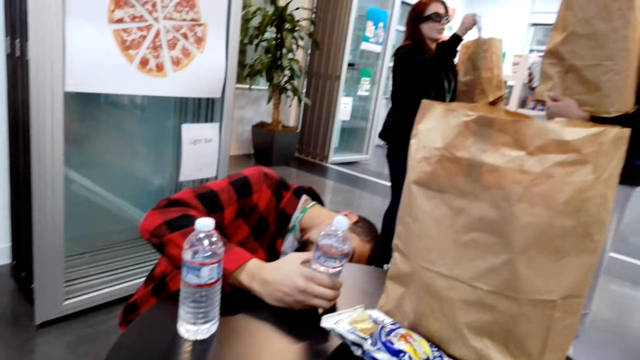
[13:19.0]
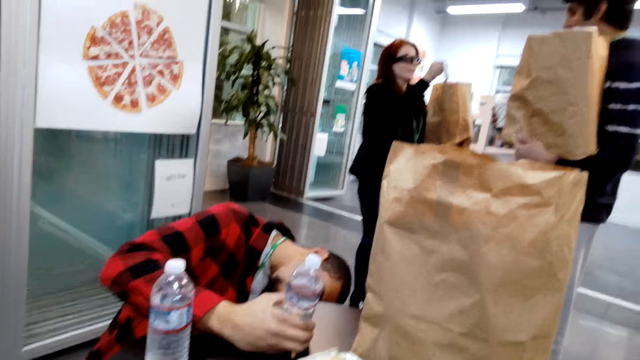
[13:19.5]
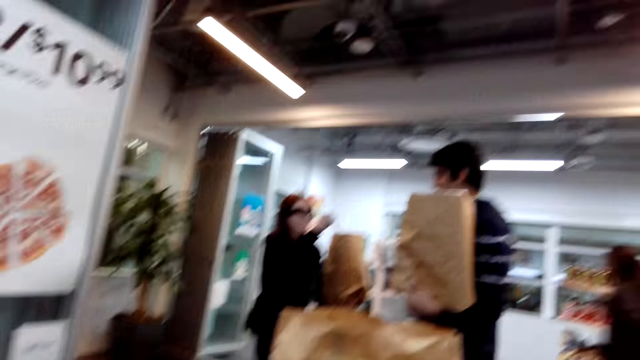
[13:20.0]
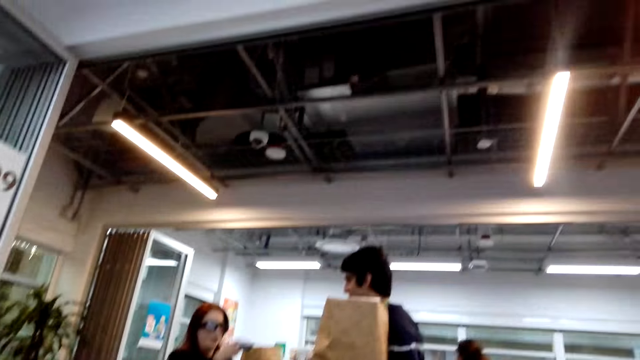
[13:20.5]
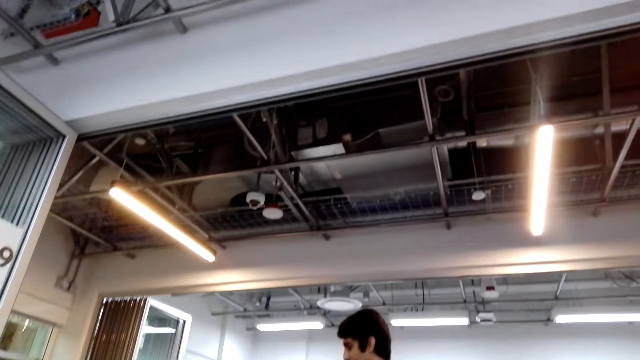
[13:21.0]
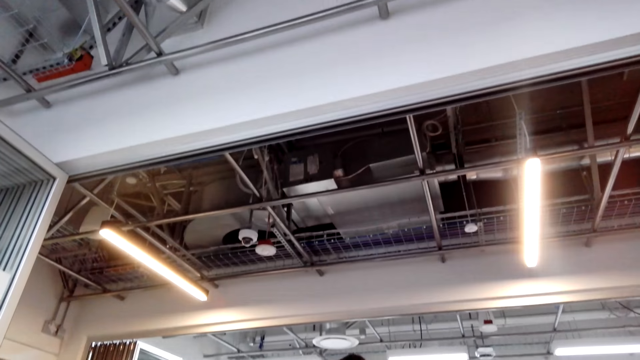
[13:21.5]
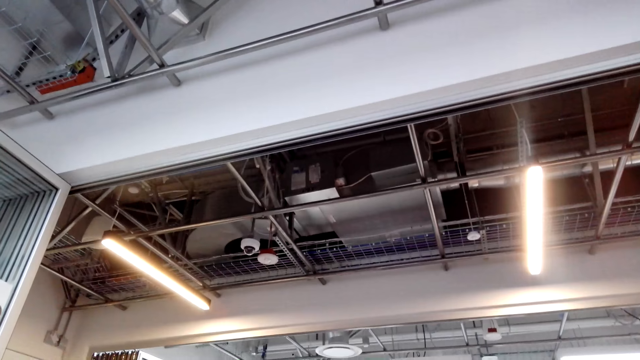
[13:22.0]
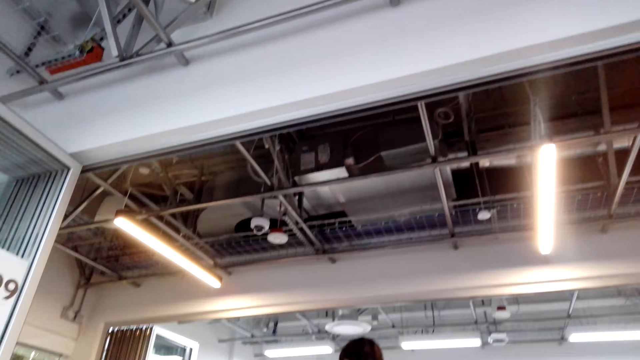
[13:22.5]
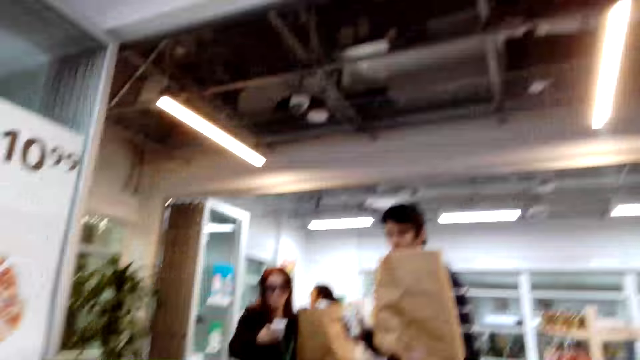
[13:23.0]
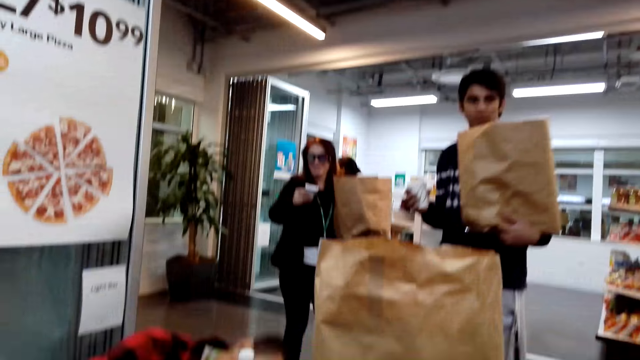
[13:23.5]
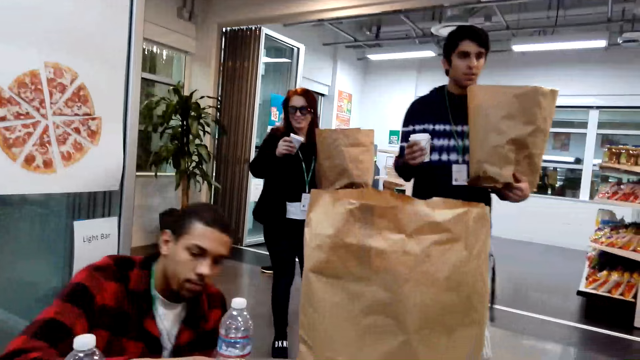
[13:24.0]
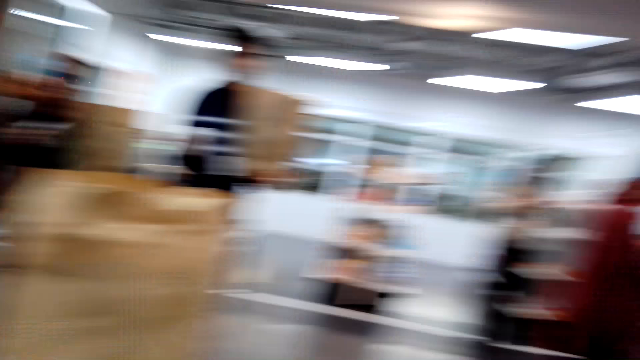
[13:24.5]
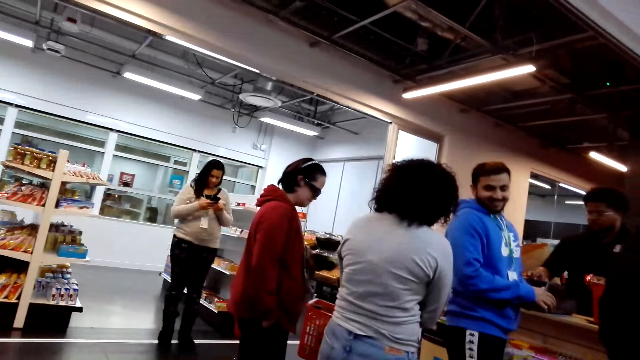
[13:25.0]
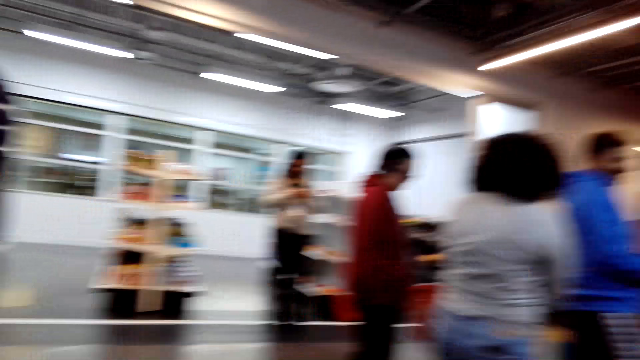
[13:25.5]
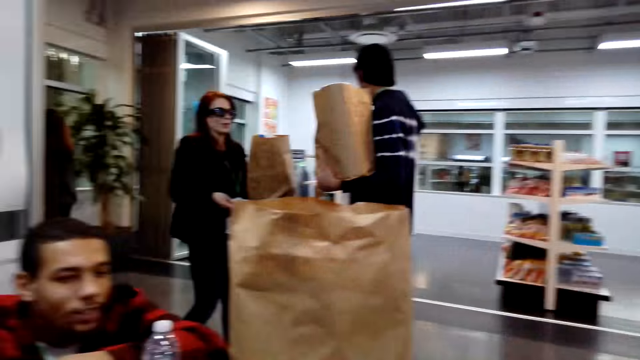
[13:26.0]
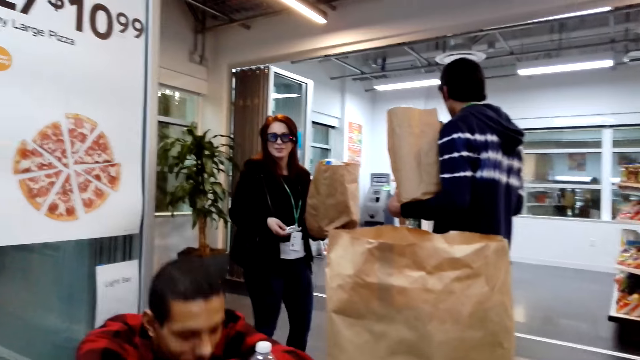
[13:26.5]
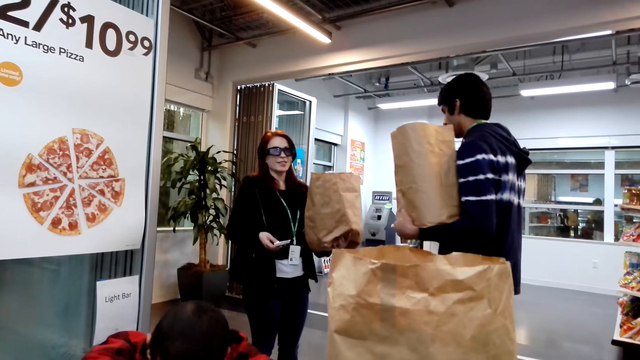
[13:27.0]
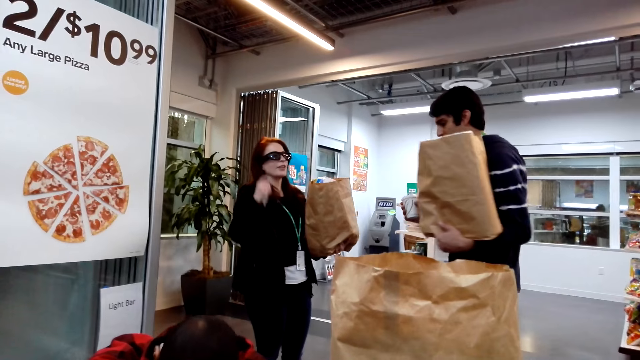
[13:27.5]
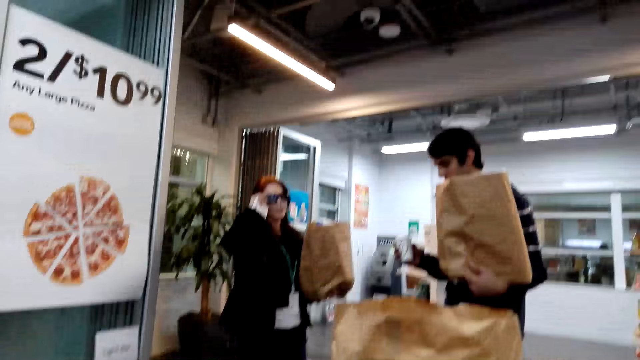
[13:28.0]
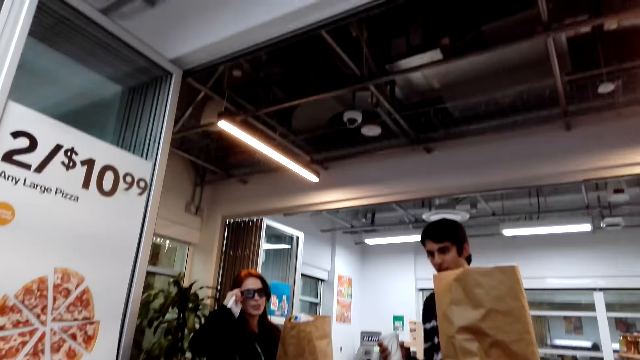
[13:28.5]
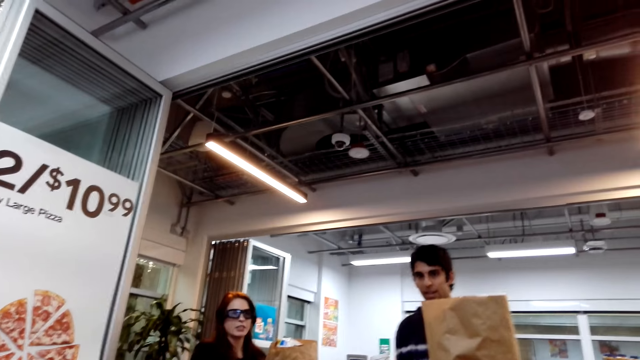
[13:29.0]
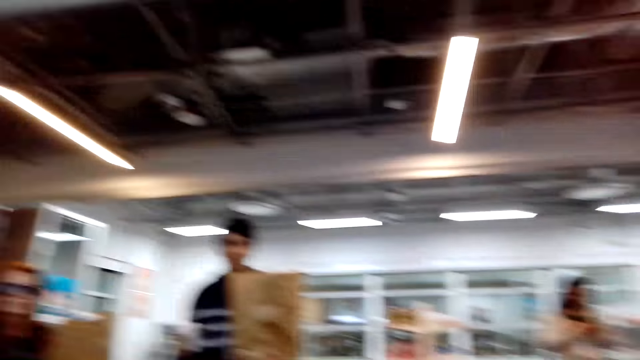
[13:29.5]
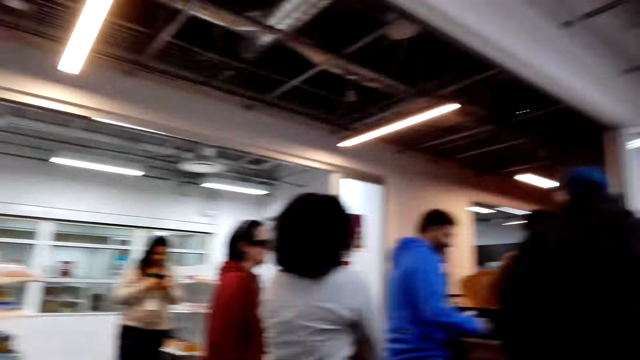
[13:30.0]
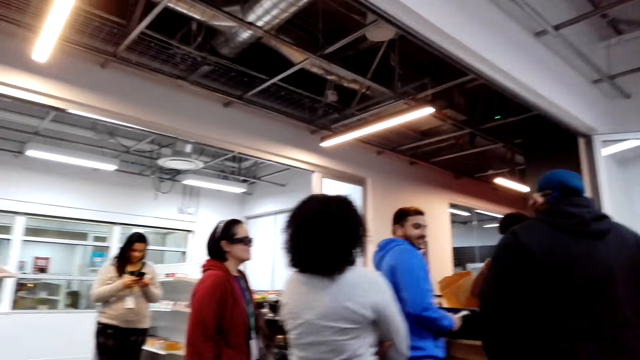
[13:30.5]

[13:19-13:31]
The camera wearer looks around.

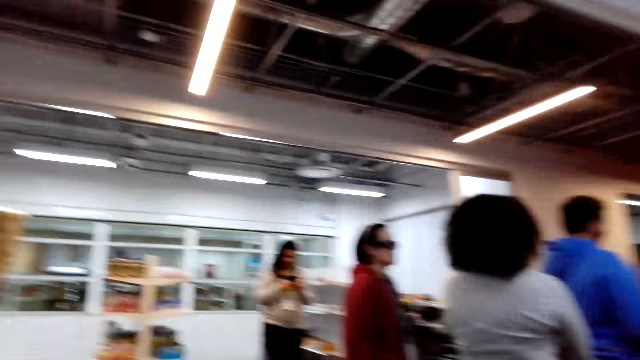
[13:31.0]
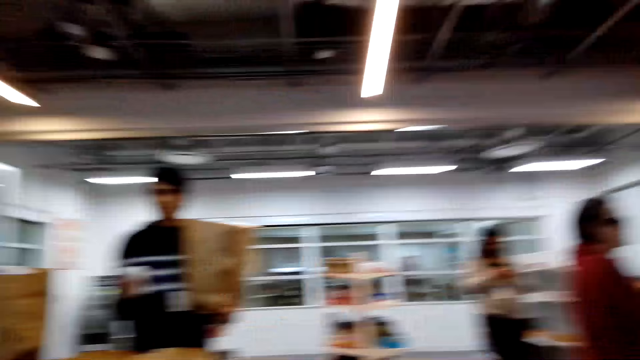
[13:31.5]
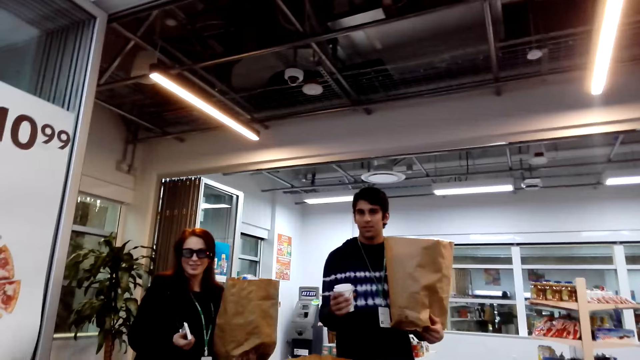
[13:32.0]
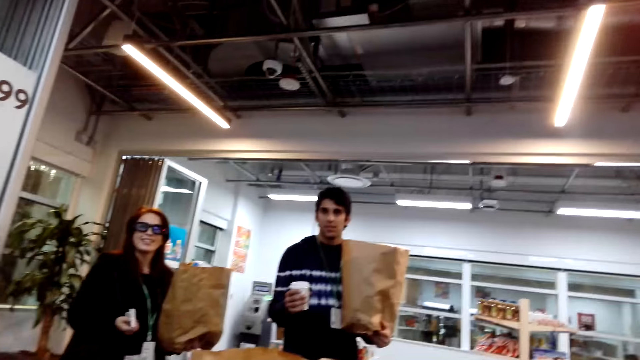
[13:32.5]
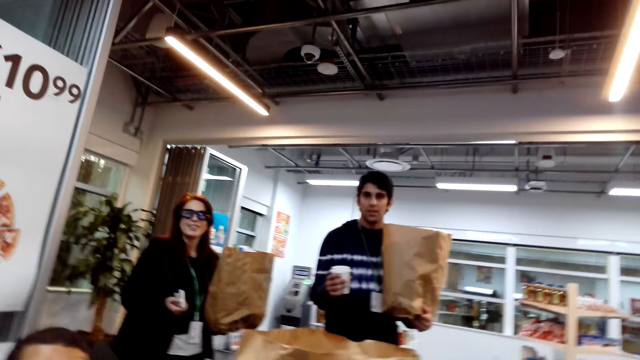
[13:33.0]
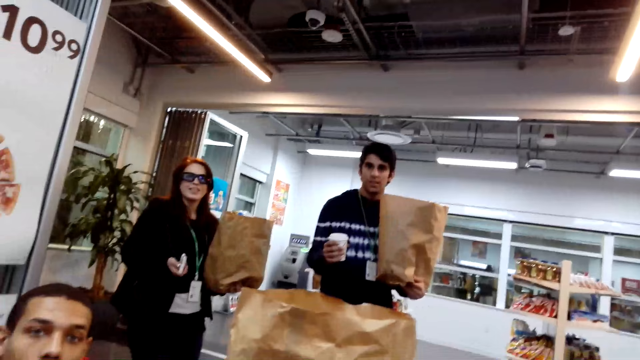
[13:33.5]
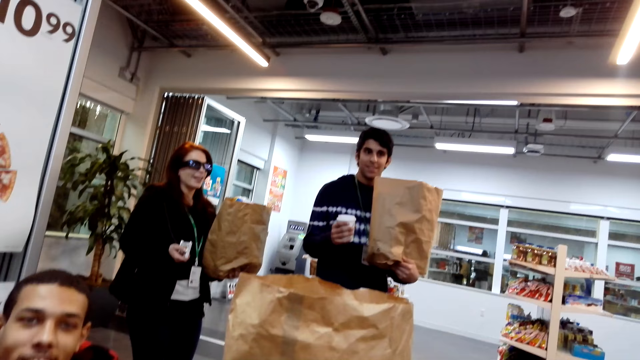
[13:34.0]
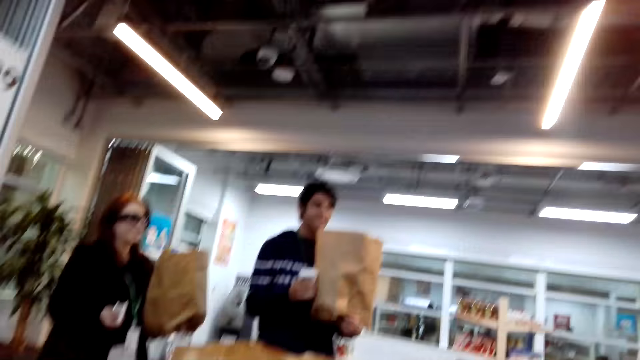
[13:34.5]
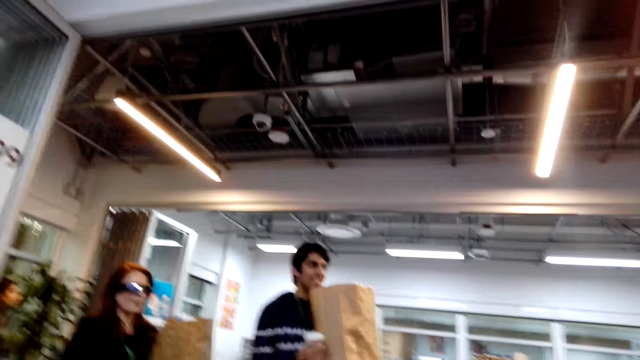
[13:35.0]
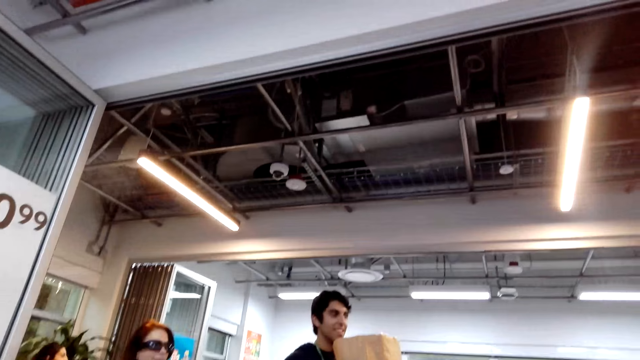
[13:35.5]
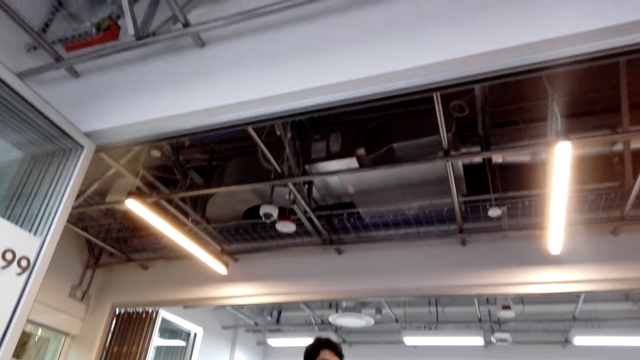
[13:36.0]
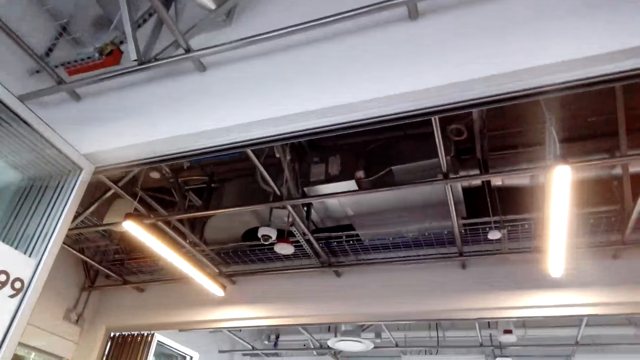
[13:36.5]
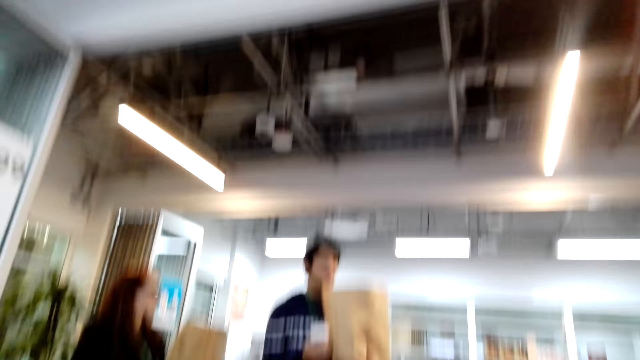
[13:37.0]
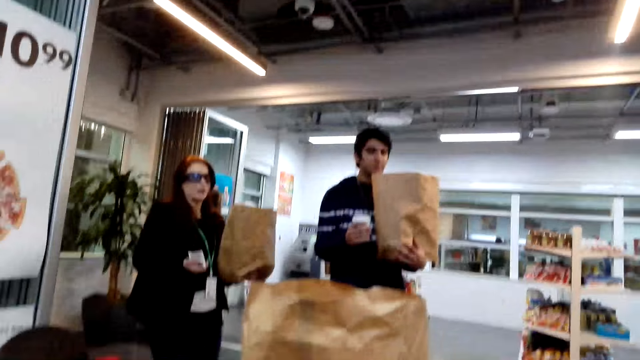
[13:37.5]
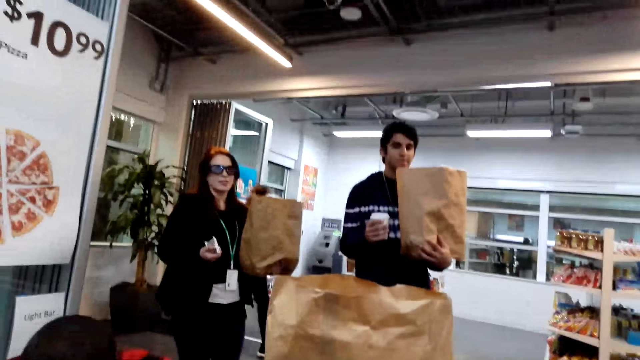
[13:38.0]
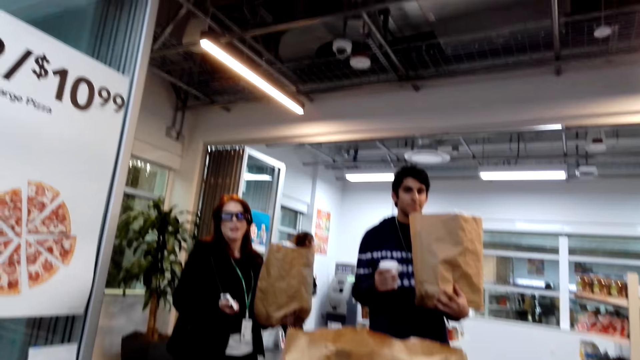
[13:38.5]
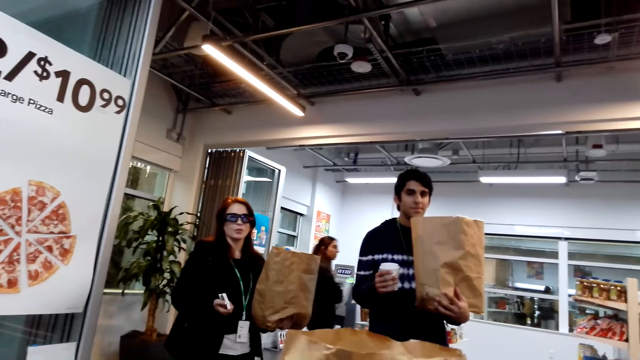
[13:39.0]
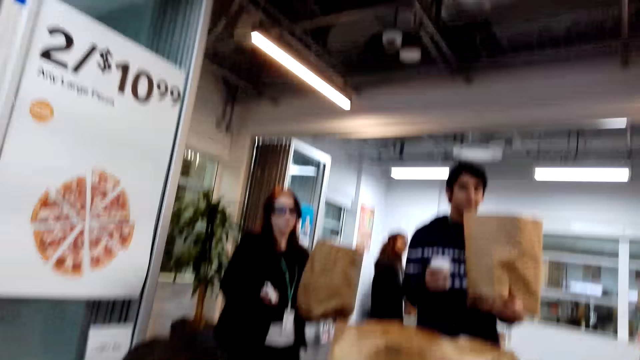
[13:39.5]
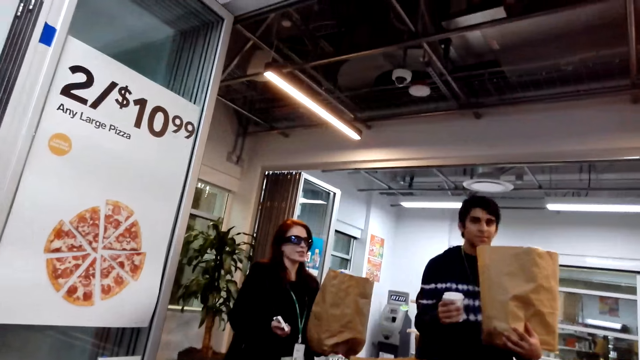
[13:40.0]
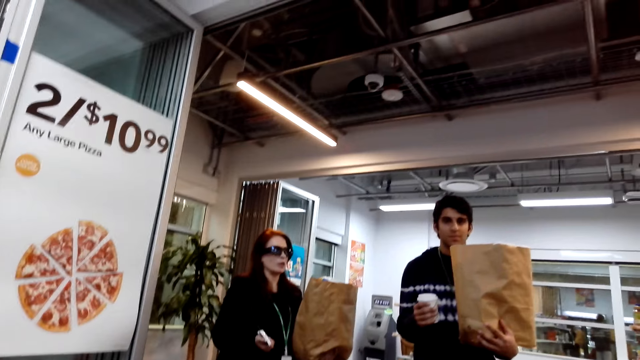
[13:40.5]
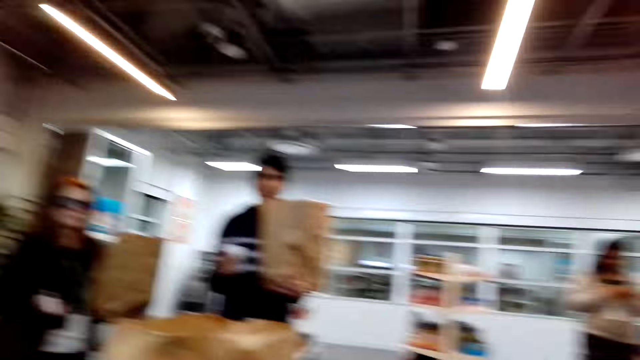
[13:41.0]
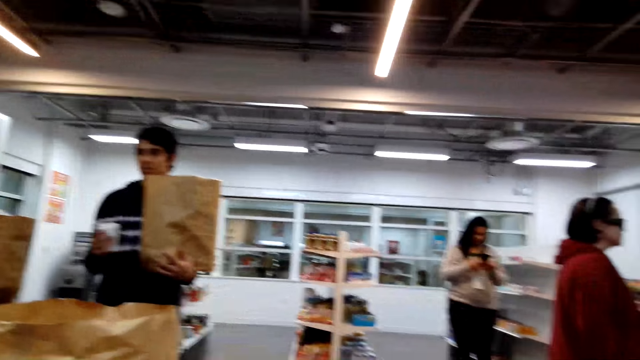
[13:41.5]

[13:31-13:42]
The camera wearer interacts with a man.
